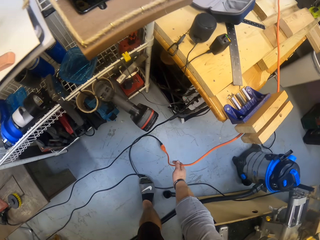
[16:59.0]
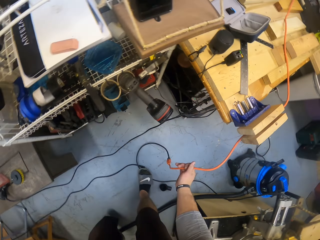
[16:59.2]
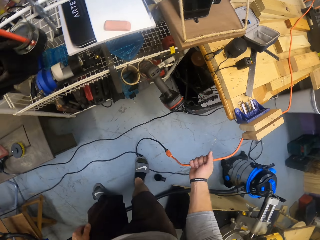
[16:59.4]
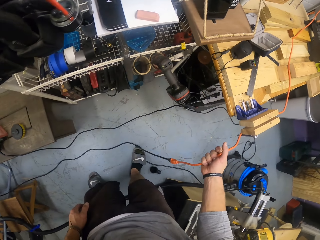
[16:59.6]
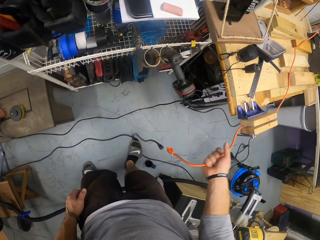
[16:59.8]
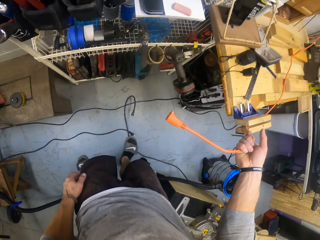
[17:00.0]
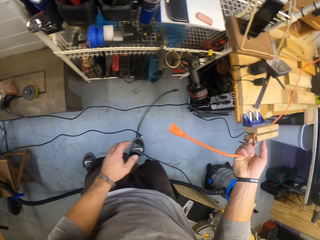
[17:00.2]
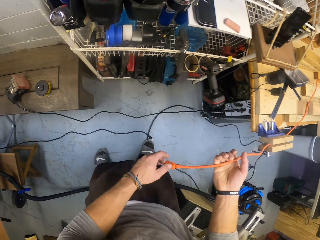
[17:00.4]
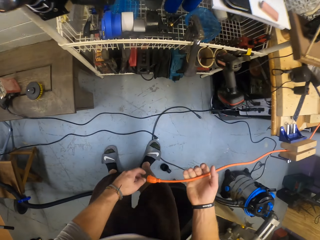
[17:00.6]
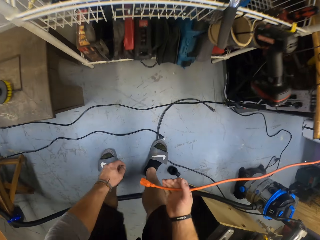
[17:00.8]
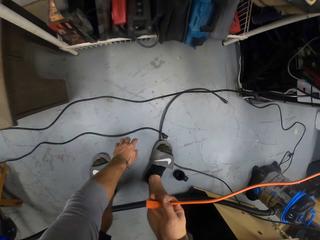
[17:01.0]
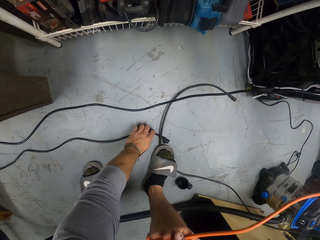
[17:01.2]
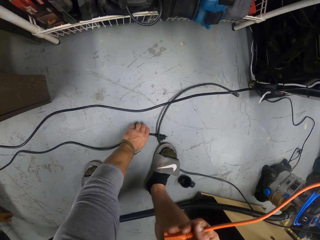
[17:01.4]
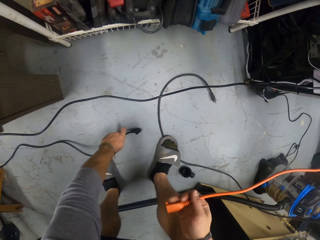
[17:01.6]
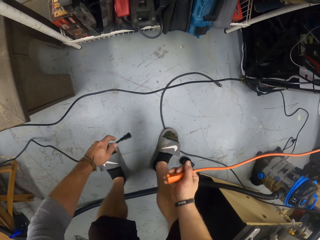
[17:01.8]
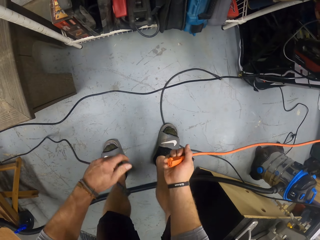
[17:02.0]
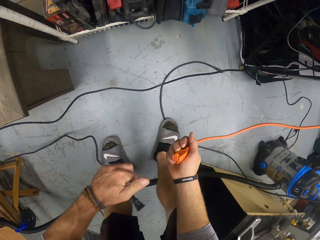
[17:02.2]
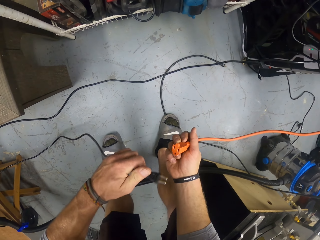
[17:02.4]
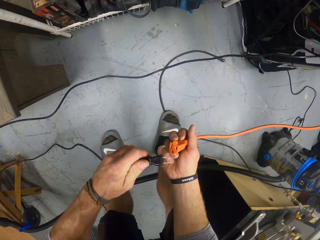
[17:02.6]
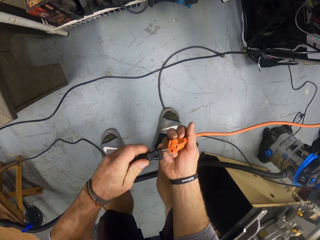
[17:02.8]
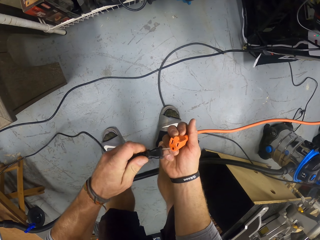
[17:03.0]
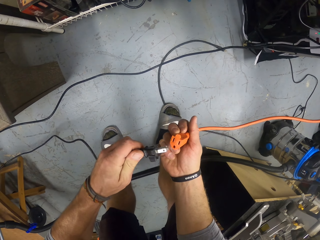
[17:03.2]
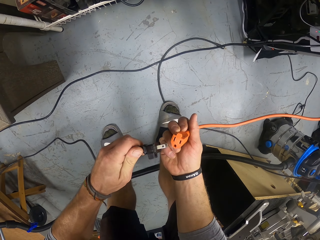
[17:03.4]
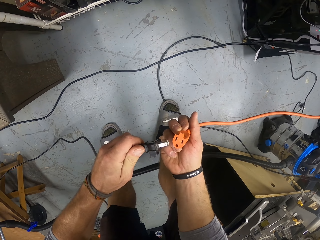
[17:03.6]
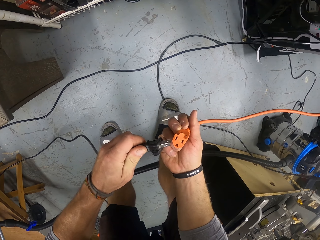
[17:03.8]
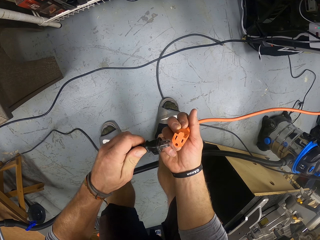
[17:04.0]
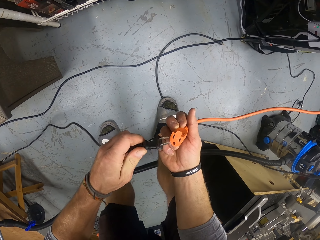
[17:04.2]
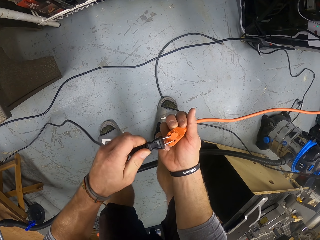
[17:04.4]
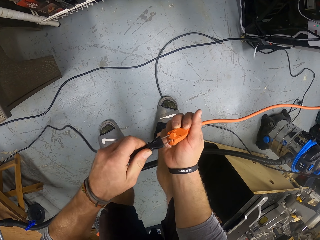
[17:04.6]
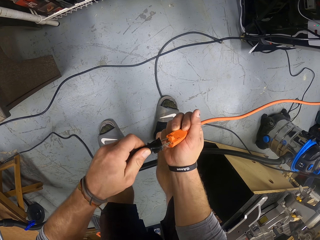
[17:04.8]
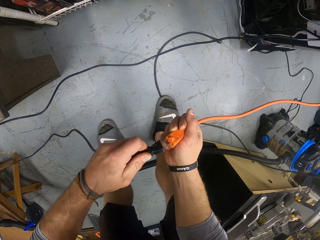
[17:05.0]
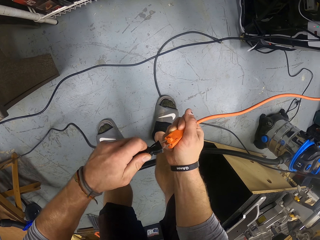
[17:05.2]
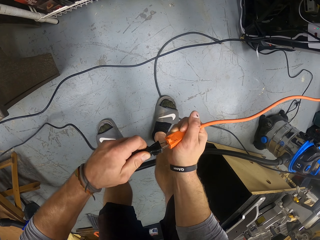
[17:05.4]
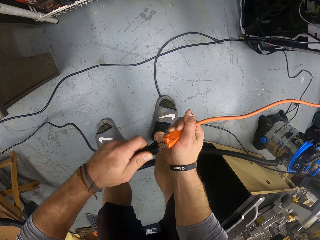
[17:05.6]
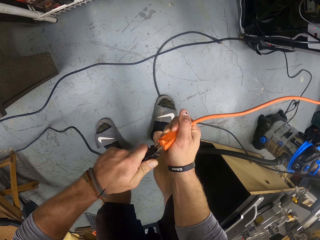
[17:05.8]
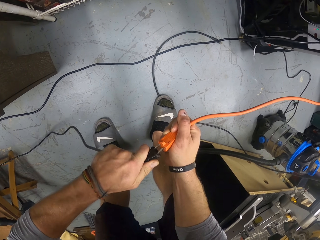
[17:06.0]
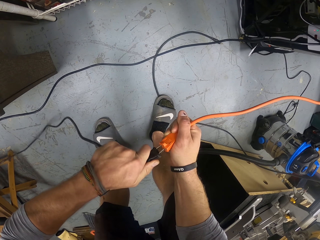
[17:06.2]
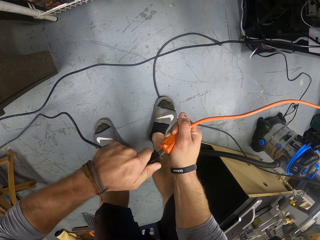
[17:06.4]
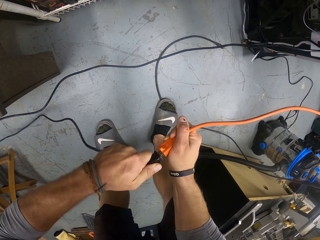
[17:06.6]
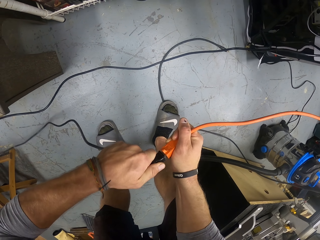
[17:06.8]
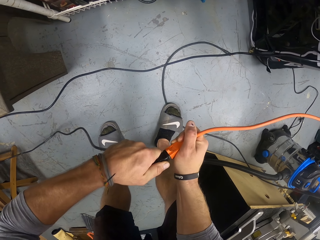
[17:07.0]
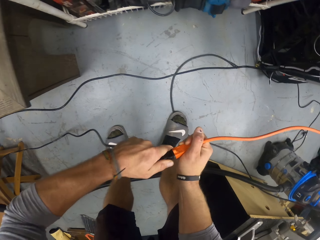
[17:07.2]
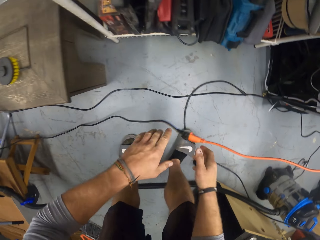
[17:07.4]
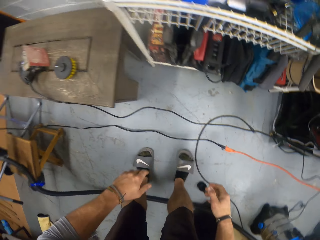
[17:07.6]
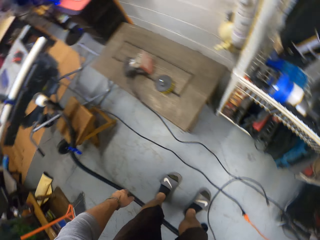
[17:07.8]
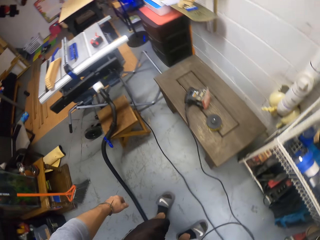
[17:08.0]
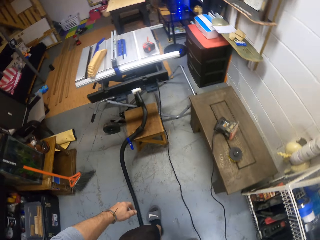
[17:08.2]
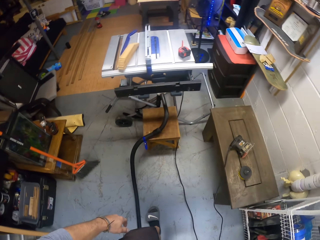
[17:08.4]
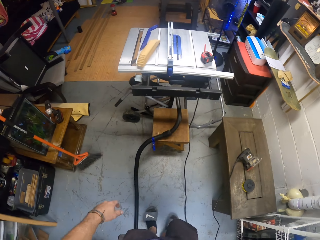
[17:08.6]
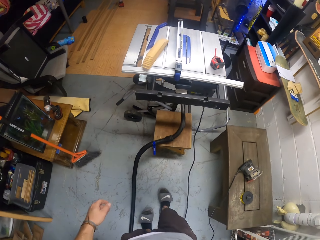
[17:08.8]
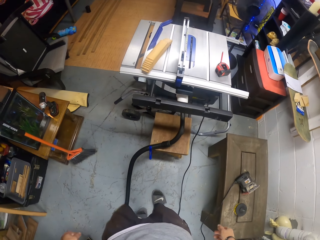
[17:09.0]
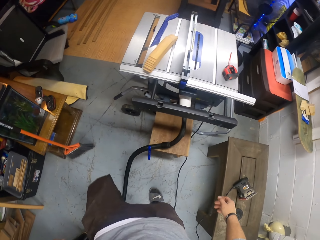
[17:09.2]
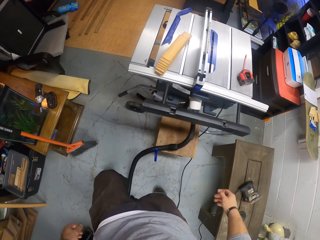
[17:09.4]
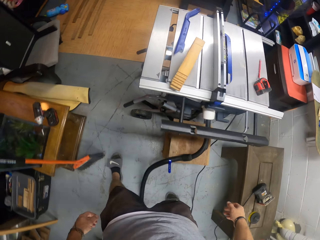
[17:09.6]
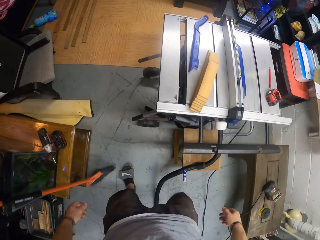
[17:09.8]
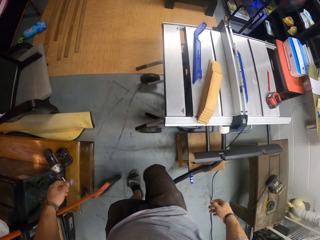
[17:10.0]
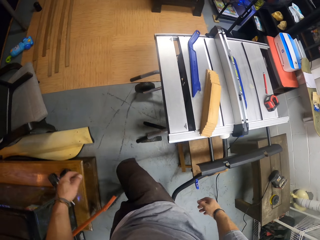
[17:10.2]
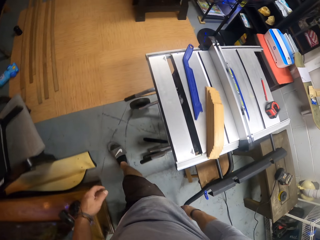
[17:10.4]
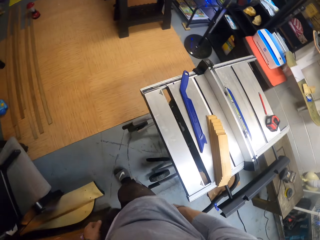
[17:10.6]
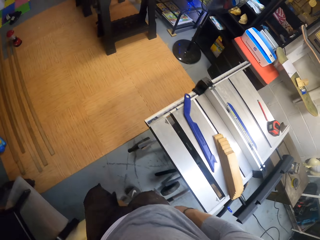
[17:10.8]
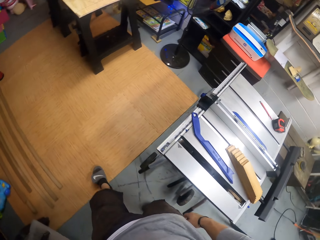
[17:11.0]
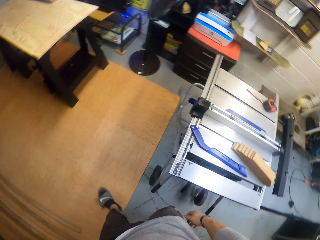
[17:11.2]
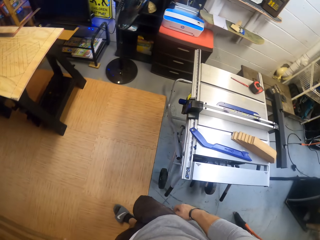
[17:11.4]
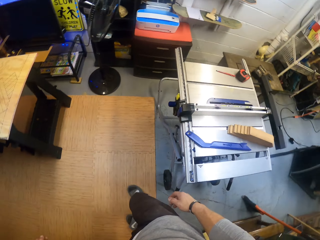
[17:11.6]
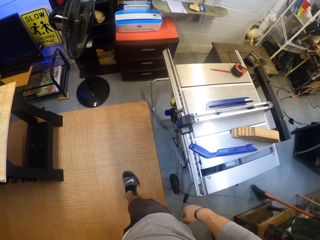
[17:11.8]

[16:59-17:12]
The camera wearer holds a wire or cable with his right hand. He picks up the cable. He separates both wires with his right hand. He picks up another wire from the ground with his left hand. He joins both wires together with both hands. He drops the wire on the ground with both hands. He walks towards the table.

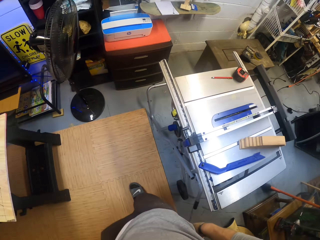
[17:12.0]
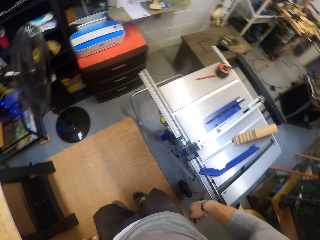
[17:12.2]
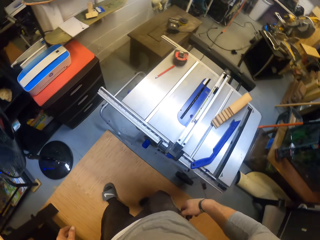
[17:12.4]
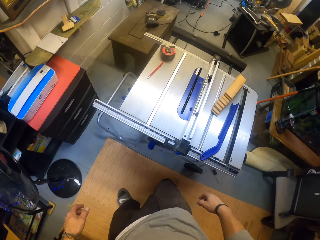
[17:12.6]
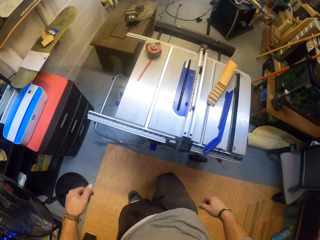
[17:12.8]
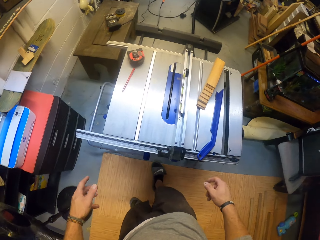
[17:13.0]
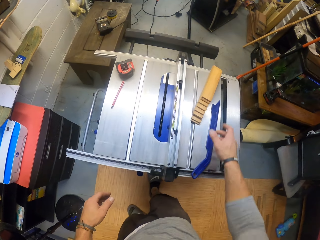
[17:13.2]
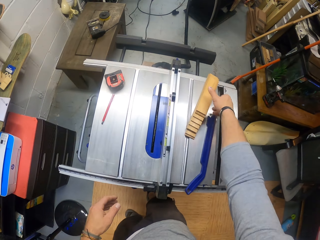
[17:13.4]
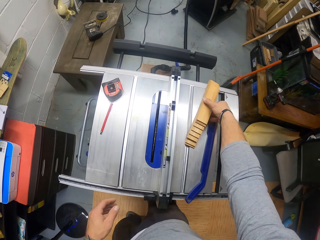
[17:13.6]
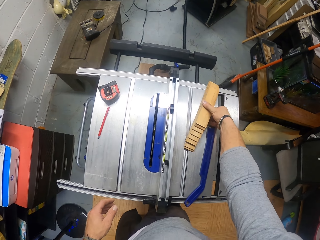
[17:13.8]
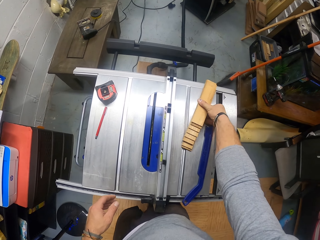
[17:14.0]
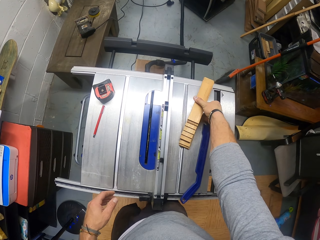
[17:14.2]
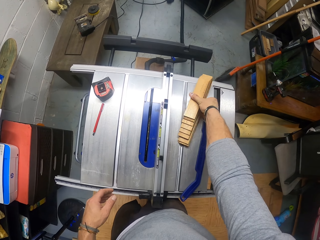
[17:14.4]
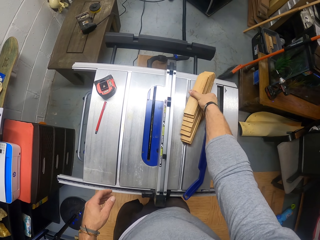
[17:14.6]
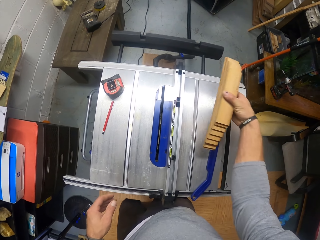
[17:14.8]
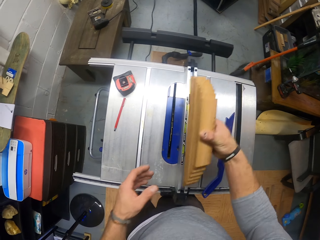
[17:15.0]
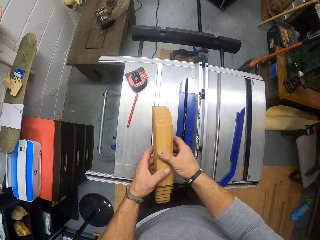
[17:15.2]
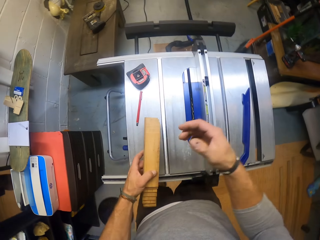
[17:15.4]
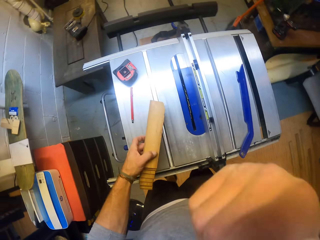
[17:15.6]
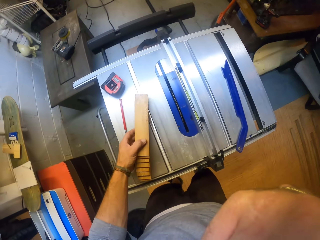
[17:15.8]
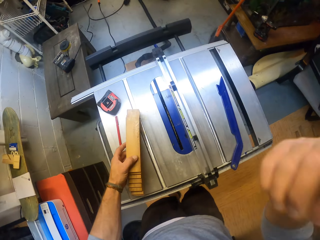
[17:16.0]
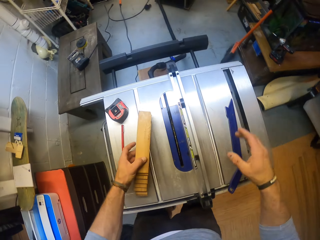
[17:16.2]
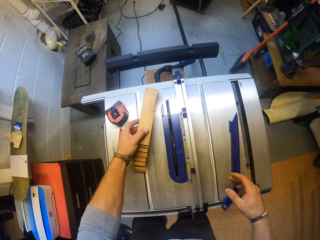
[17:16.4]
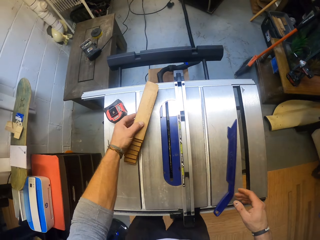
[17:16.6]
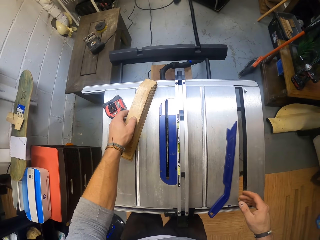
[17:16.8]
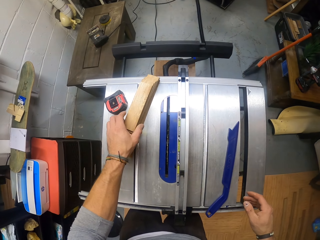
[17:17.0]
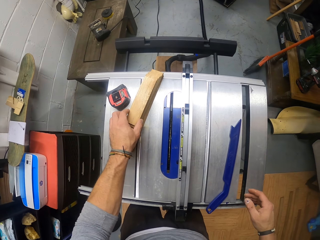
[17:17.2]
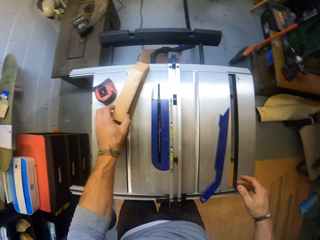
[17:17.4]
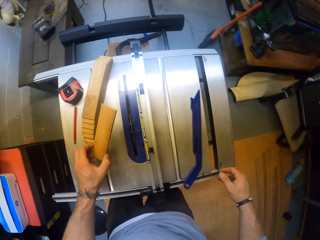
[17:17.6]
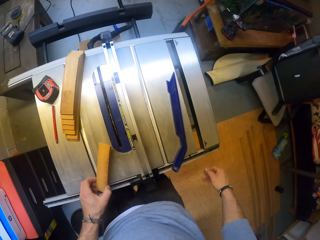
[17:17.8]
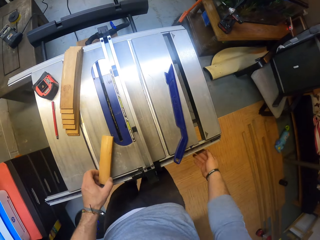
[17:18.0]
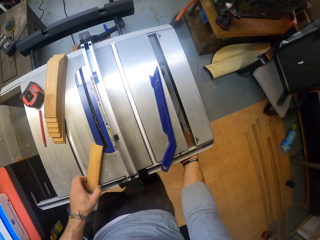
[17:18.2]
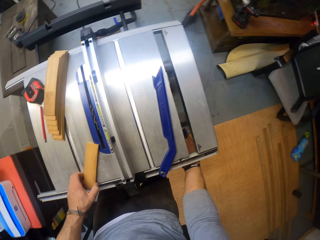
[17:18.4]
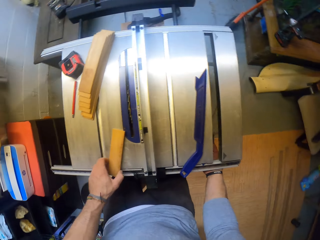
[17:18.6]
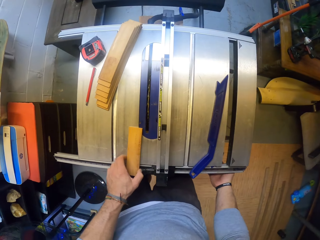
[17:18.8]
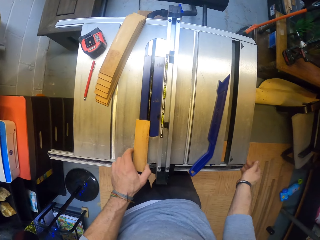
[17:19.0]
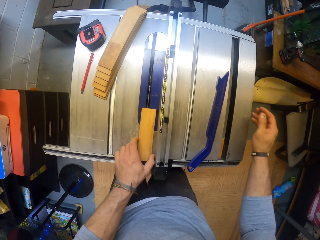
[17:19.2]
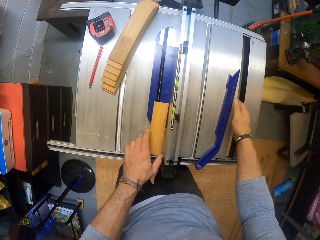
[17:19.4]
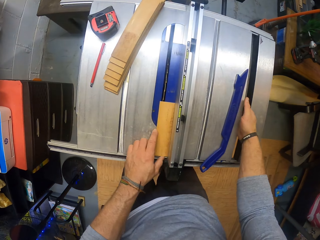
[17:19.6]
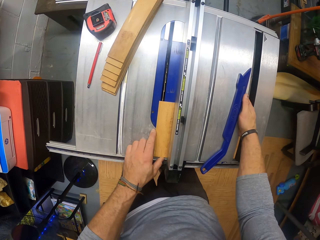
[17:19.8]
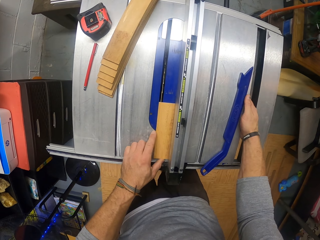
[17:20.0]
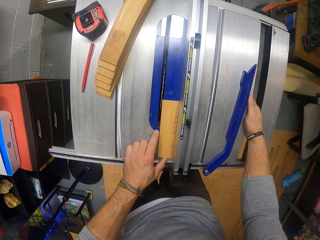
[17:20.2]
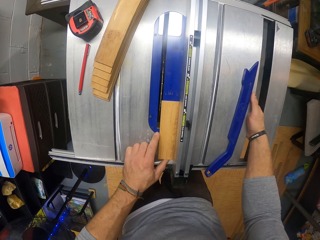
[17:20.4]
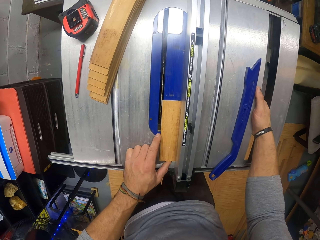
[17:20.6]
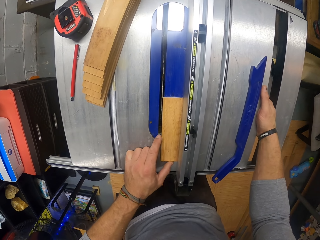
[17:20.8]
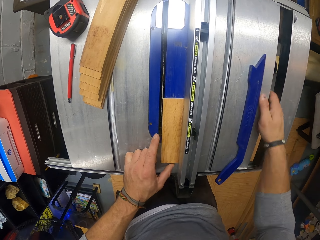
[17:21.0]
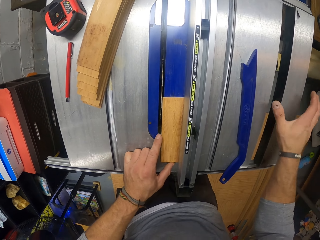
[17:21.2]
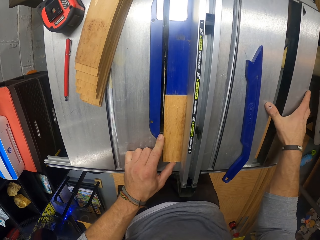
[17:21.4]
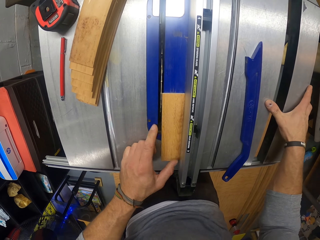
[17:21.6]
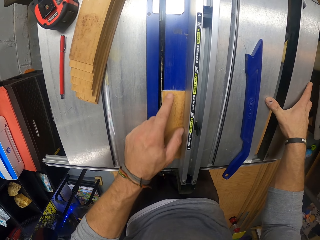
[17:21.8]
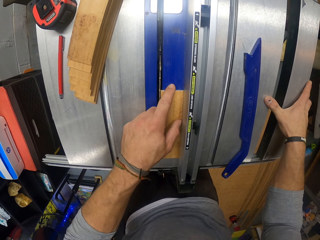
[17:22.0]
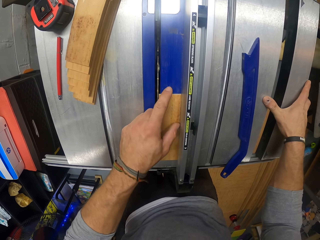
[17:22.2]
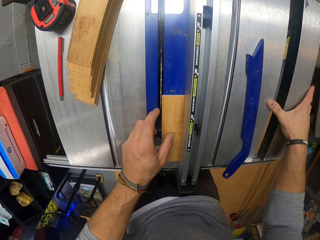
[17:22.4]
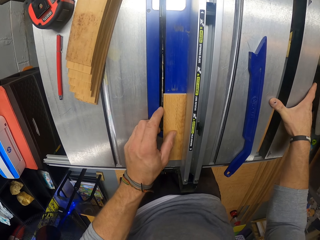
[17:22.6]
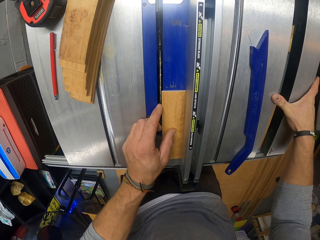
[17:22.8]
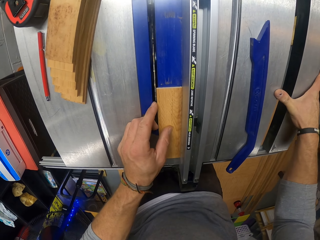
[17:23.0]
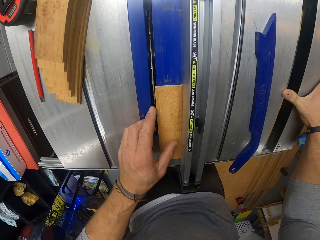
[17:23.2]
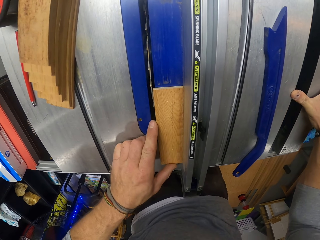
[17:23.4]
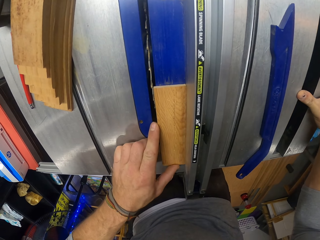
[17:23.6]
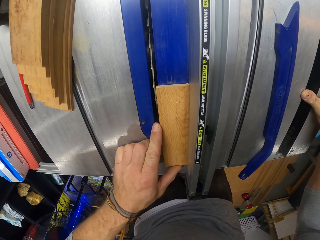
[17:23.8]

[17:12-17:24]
The camera wearer picks up the wood from the table with his right hand. He passes the wood from his right hand to his left hand. He touches his nose with his right hand. He drops the wood on the table with his left hand. He raises his hand. He holds the wood. He adjusts the screw under the table with his right hand. He puts his hand in between the table divide. He adjusts the table with both hands. He adjusts his hand on the table. He fits the wood.
